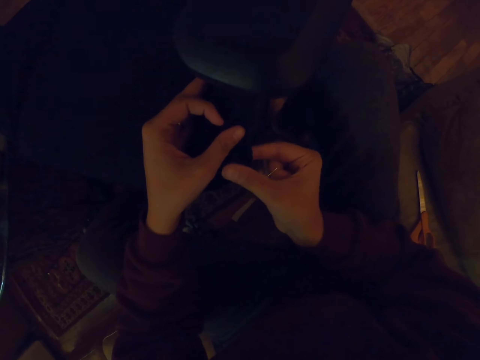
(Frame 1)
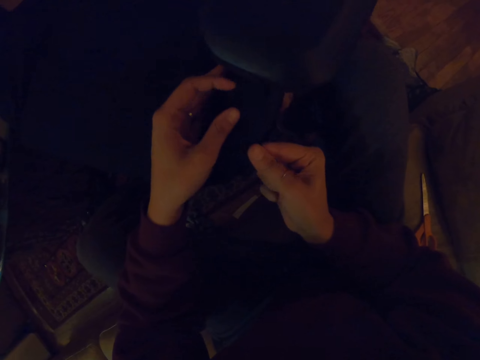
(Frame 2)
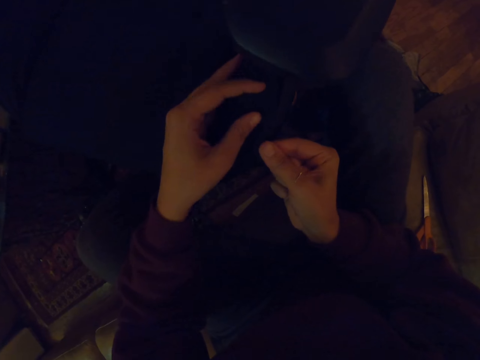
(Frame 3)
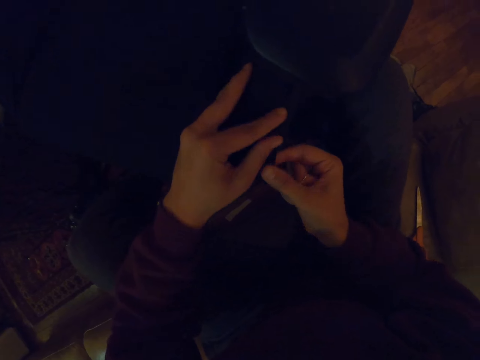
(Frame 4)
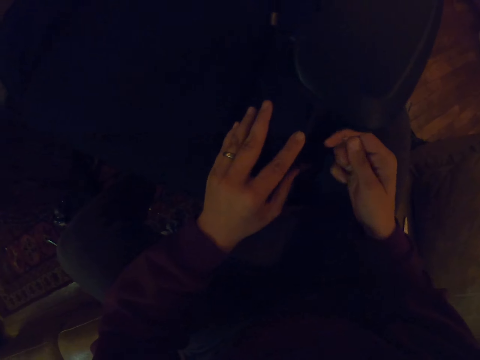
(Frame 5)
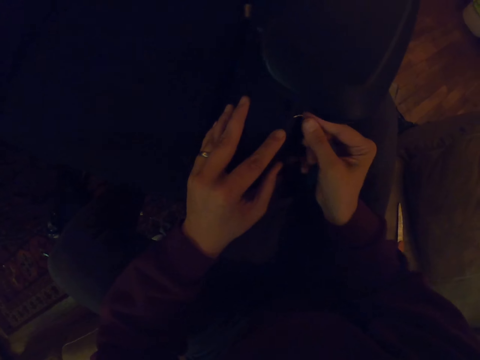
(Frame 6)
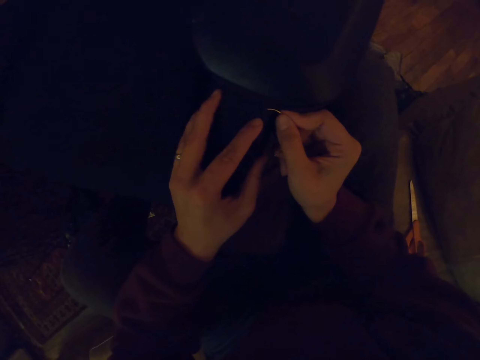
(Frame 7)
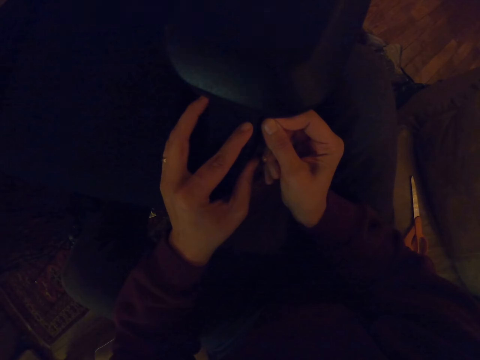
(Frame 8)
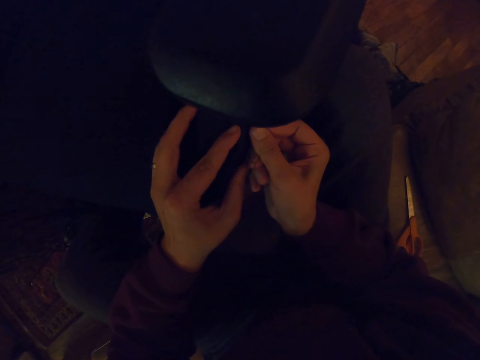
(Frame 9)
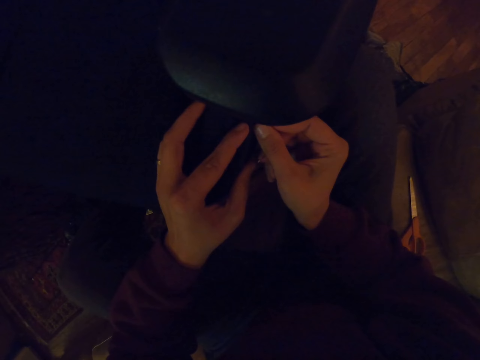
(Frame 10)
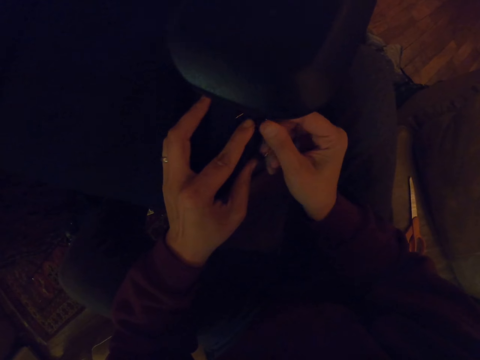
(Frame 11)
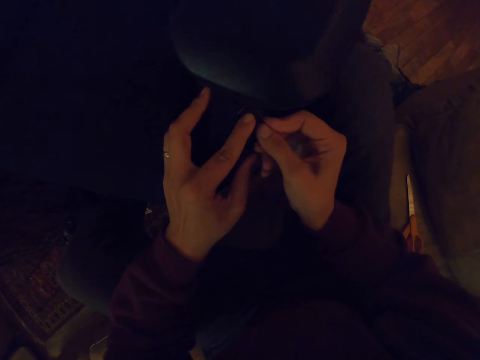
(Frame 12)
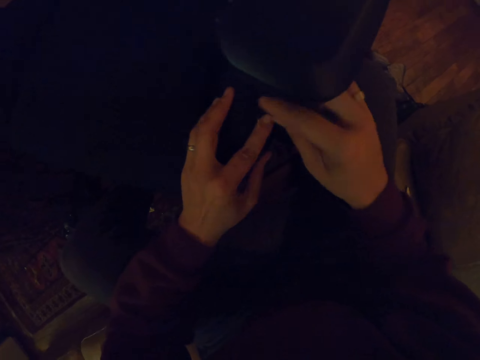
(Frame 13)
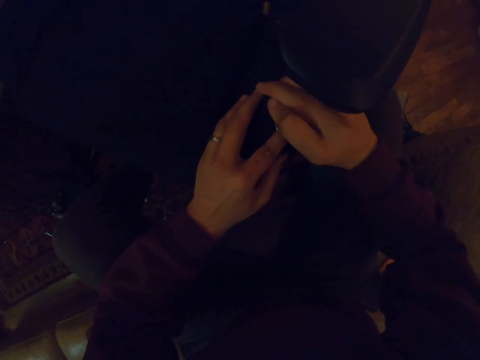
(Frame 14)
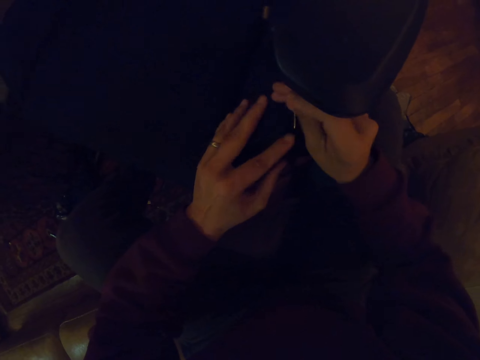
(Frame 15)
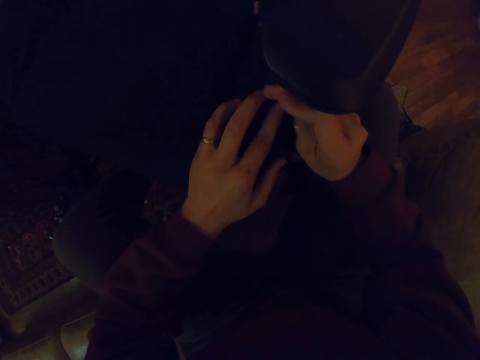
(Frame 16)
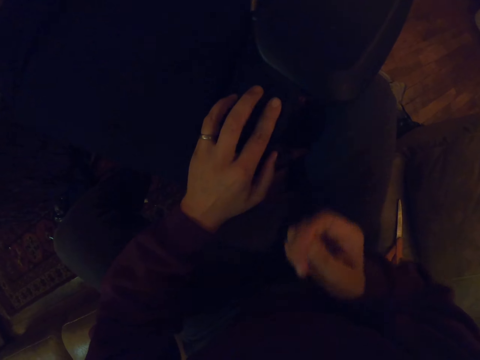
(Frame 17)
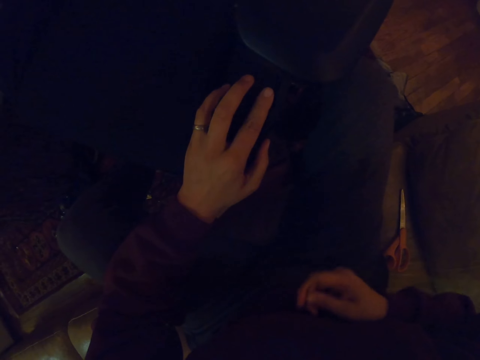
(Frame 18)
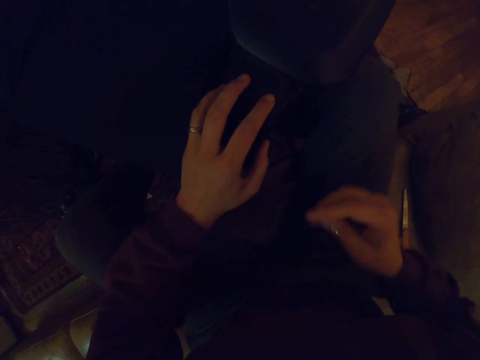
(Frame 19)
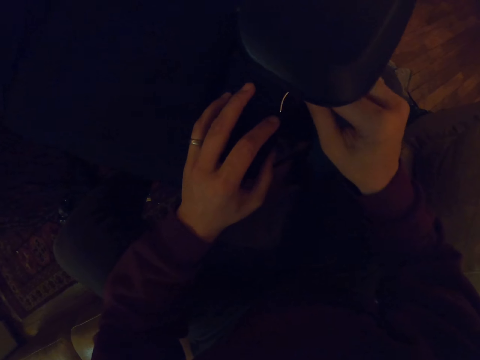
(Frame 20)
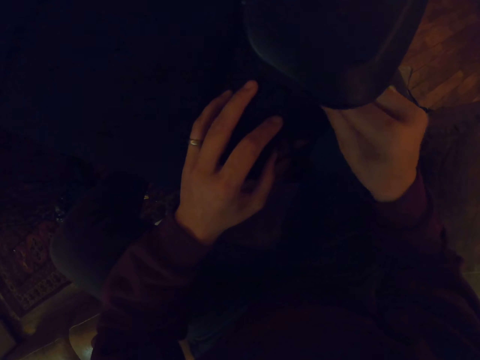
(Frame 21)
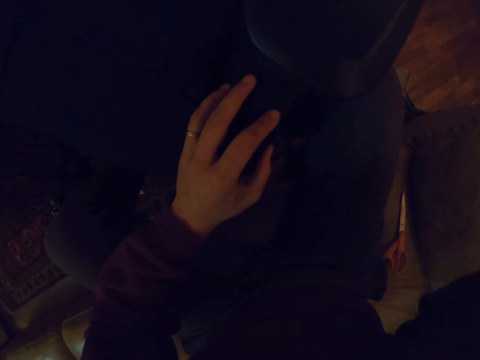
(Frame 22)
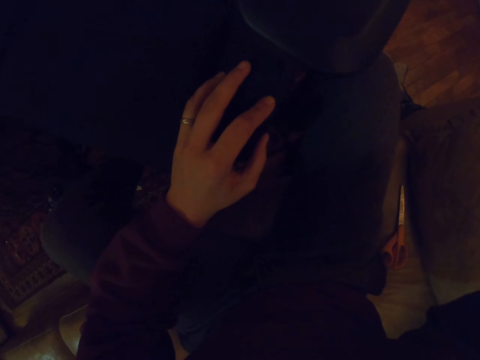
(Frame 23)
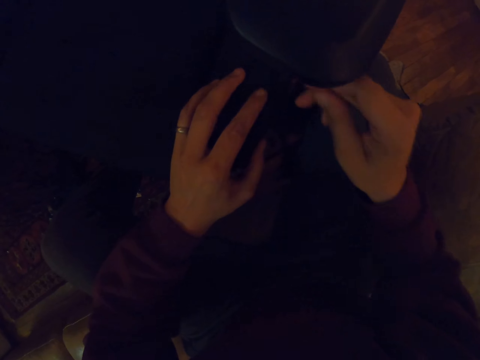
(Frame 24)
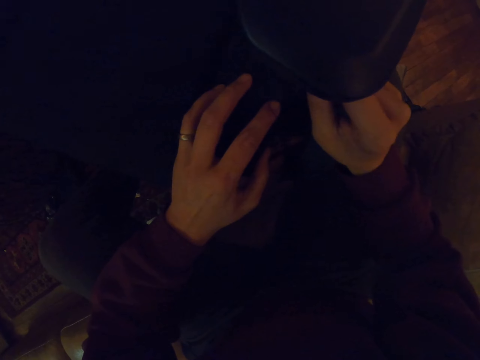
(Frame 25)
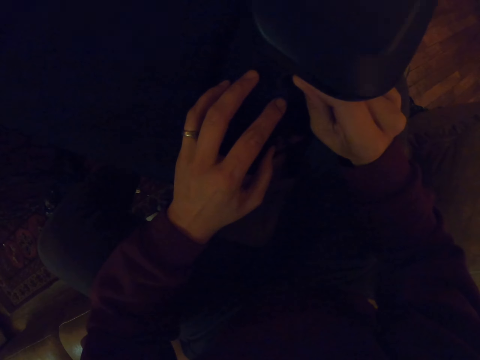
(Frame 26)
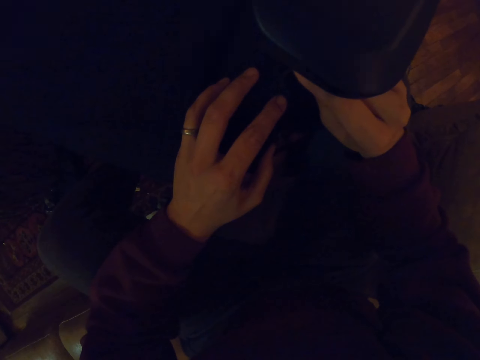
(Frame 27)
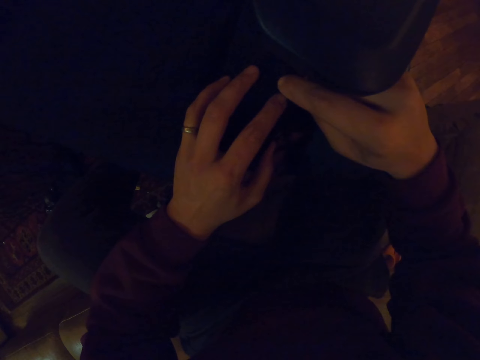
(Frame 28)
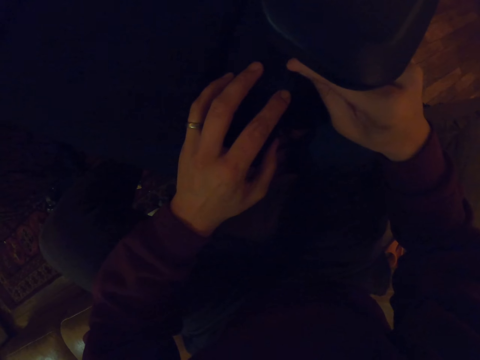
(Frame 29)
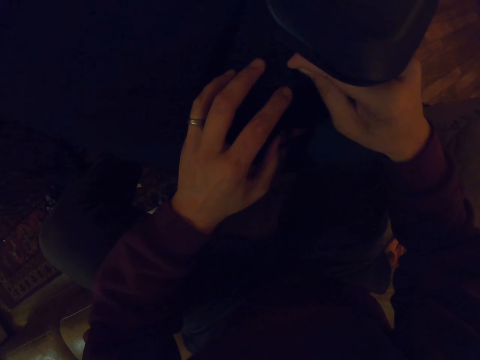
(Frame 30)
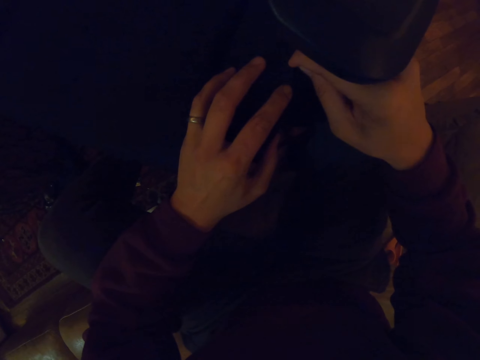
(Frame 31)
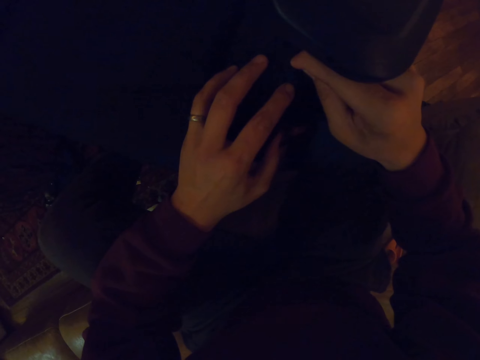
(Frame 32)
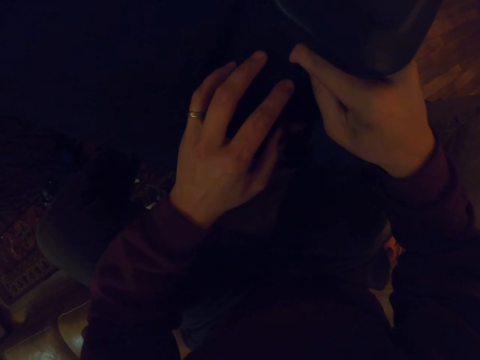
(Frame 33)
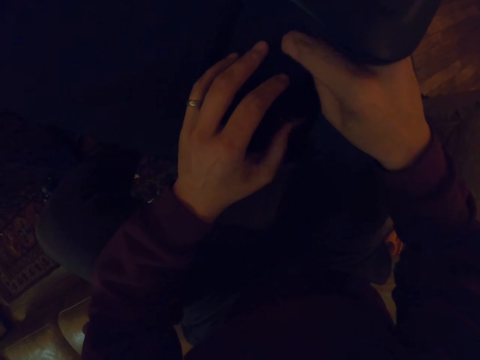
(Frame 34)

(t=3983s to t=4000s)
The camera wearer touches the chair cloth with the right hand. They sew the chair with a hook. They fix the hook in the chair with the right hand. They insert the needle on the arm of the seat. They pull the thread in the hook. They pull the thread in the hook again. They hold the chair with the left hand.

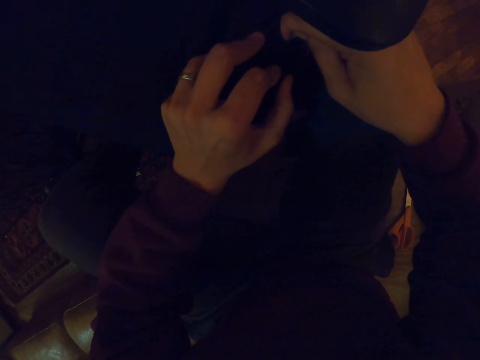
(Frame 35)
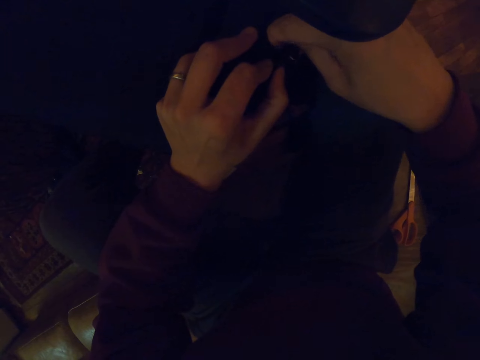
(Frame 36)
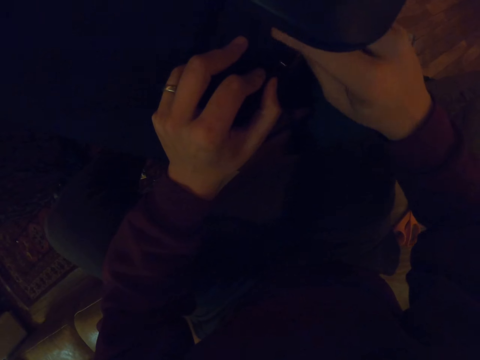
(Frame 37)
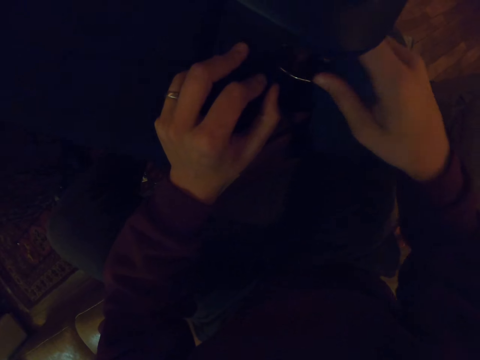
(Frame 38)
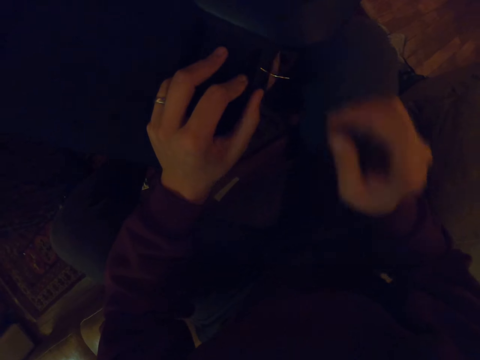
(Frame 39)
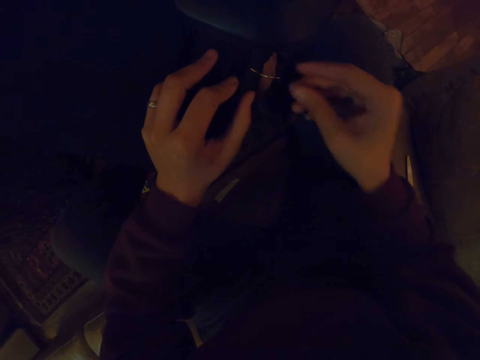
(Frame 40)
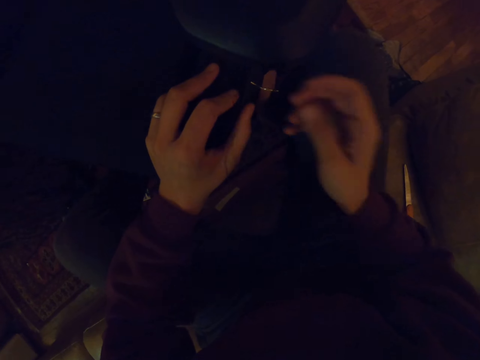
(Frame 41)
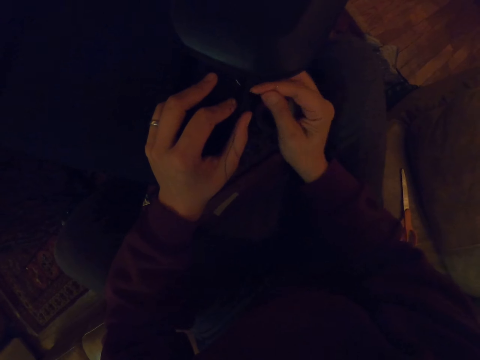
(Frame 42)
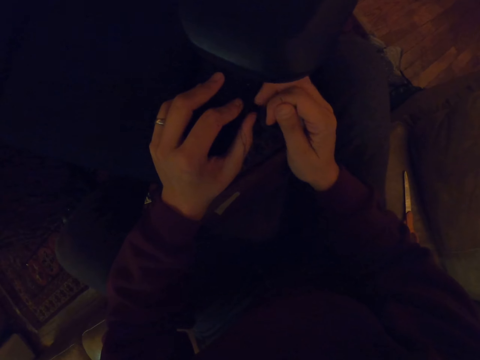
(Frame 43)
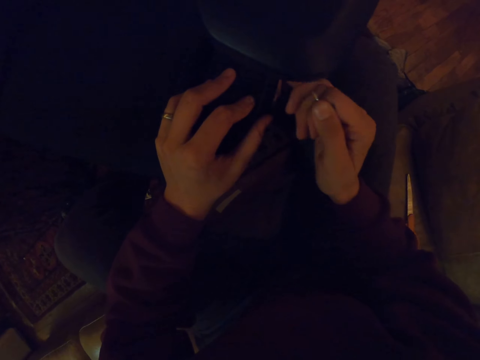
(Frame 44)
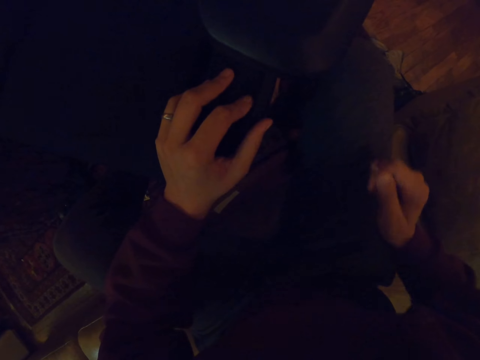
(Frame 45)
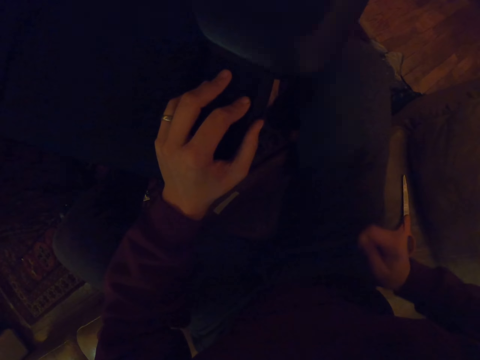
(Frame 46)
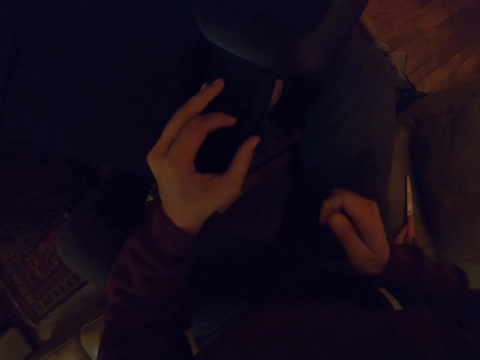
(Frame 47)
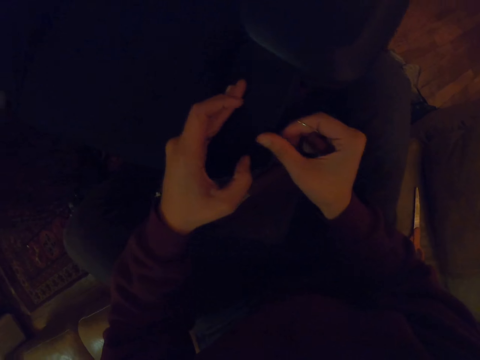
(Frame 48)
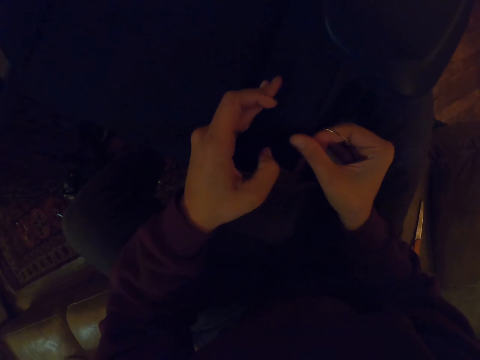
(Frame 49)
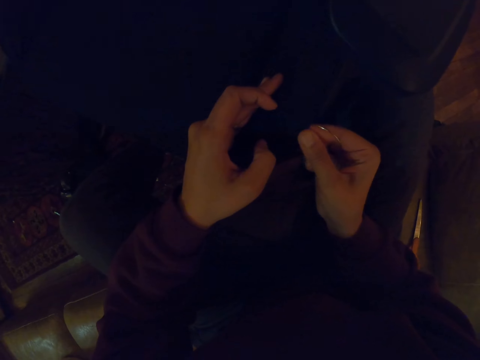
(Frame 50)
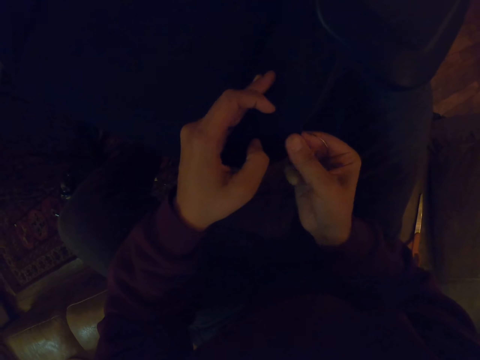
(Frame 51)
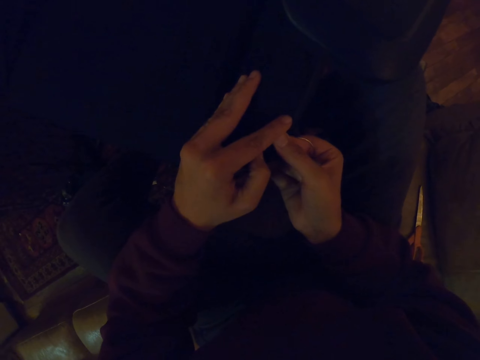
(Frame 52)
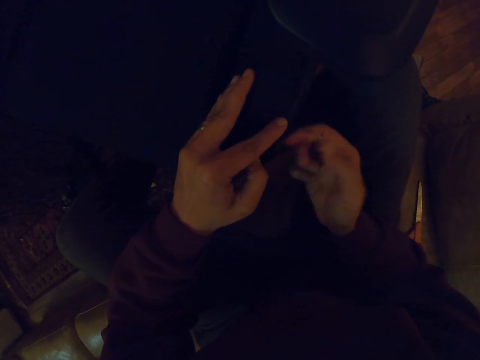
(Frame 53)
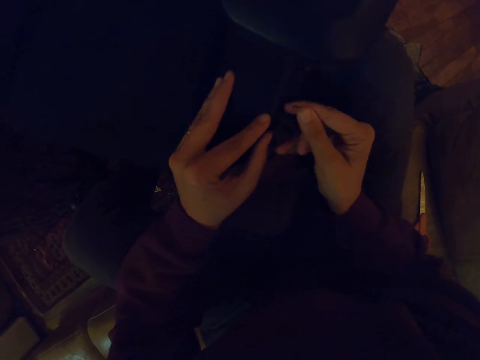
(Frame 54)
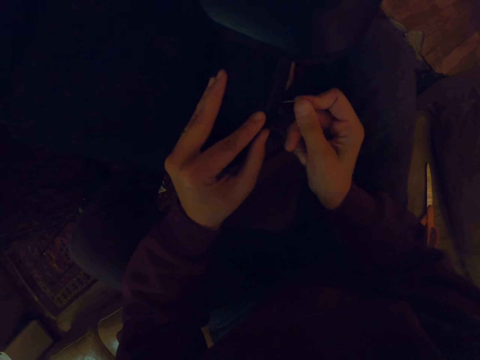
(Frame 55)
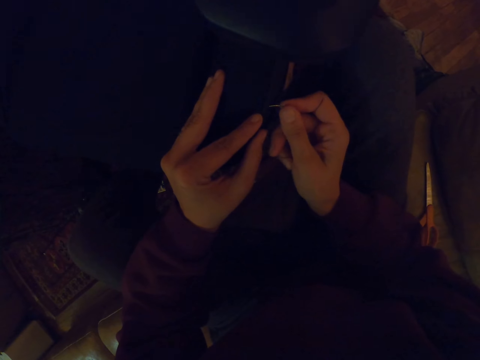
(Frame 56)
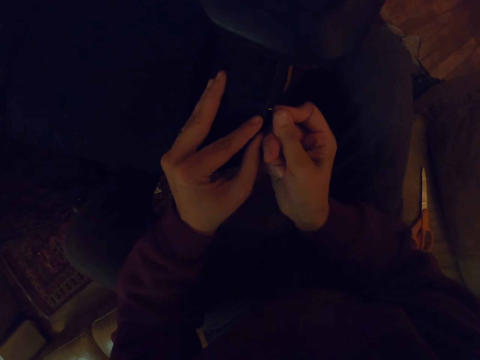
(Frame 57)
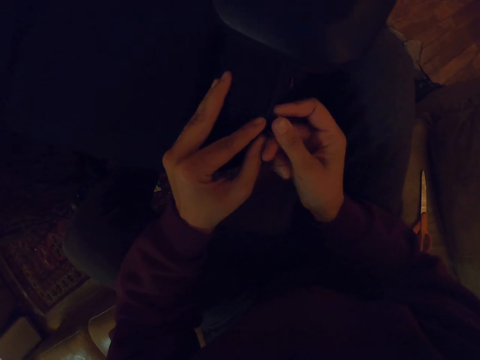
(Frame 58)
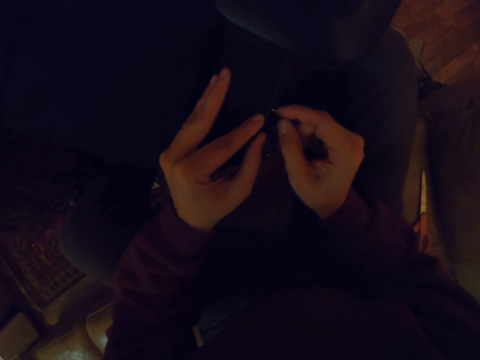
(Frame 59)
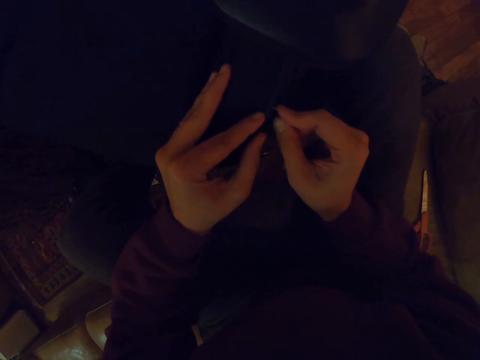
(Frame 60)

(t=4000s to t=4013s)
The camera wearer inserts the needle on the seat. They fix the hook in the chair with the right hand. They pull the thread out. They pull the thread in the hook. They touch the chair cloth with the right hand. They hold the chair with the left hand.
